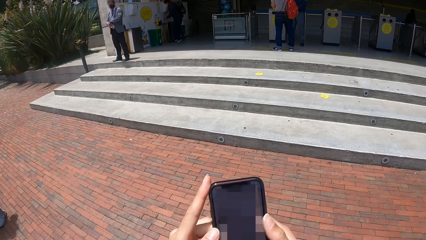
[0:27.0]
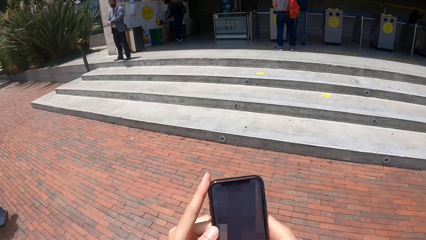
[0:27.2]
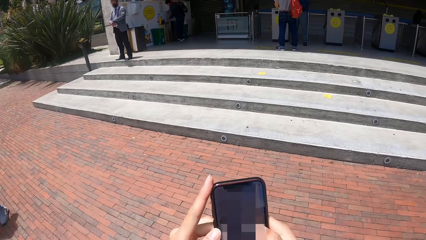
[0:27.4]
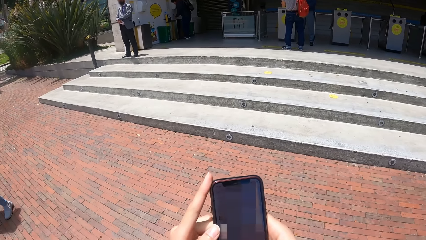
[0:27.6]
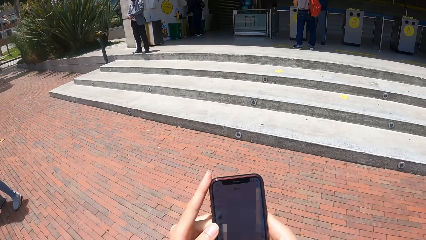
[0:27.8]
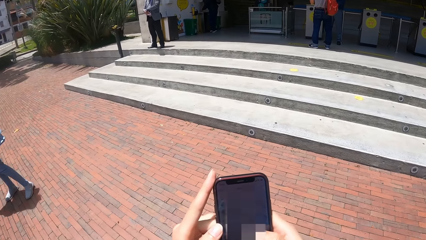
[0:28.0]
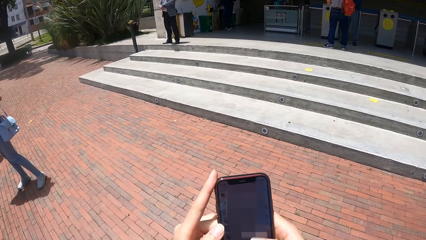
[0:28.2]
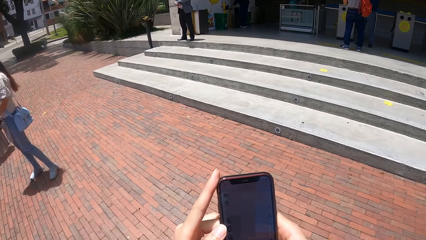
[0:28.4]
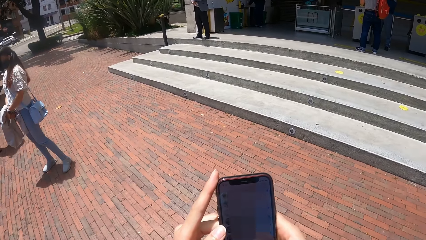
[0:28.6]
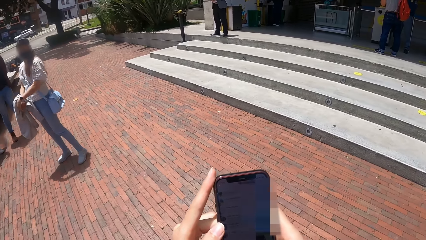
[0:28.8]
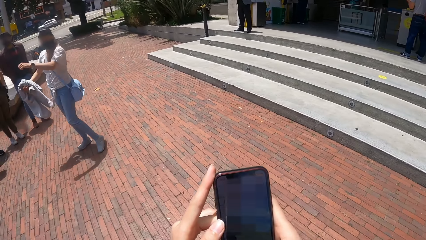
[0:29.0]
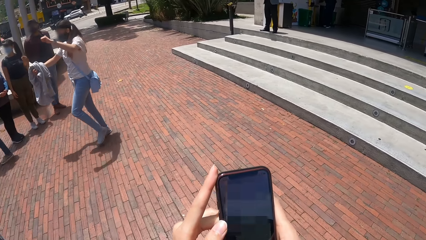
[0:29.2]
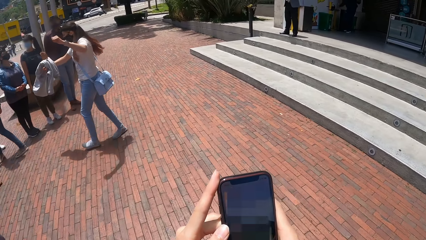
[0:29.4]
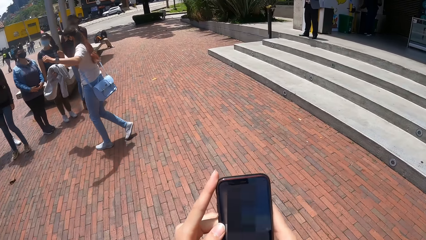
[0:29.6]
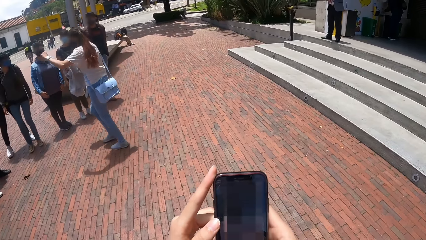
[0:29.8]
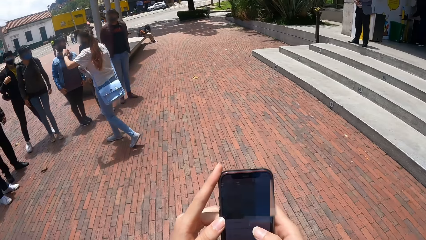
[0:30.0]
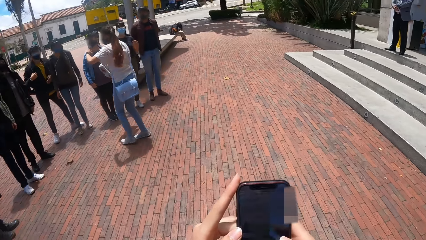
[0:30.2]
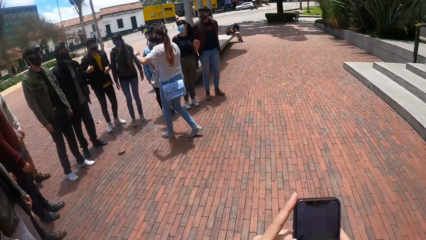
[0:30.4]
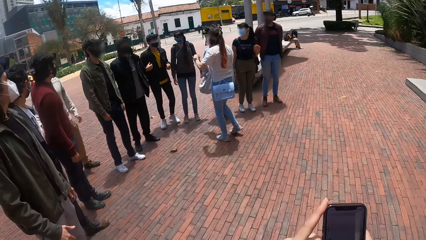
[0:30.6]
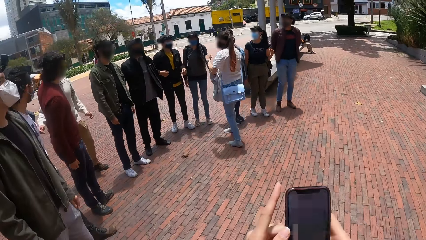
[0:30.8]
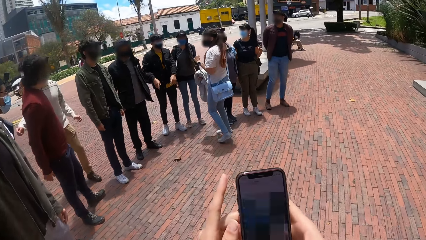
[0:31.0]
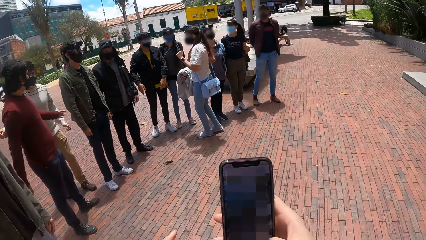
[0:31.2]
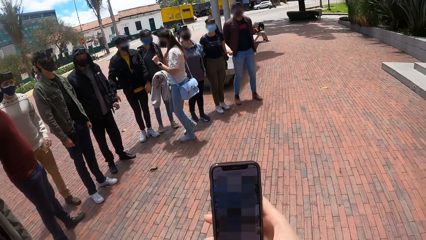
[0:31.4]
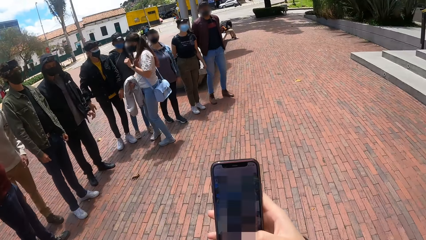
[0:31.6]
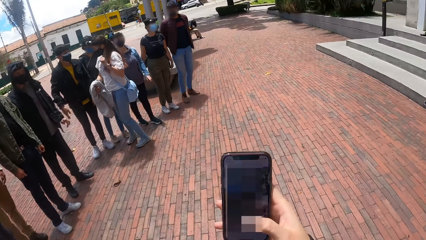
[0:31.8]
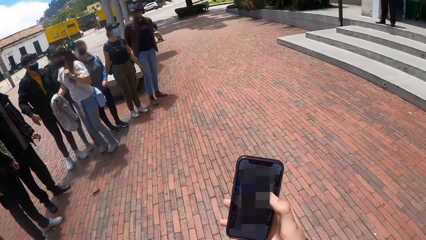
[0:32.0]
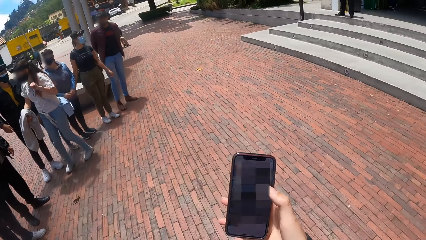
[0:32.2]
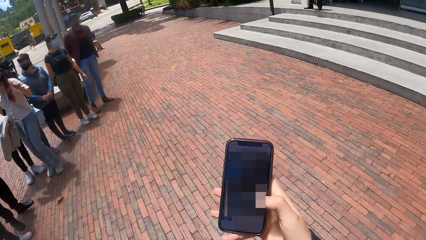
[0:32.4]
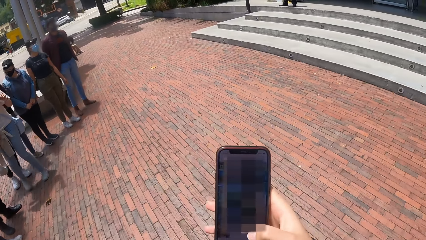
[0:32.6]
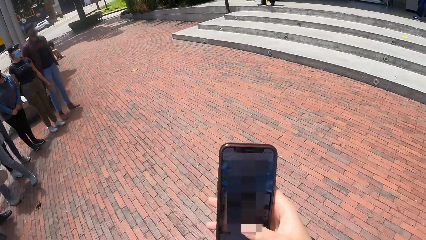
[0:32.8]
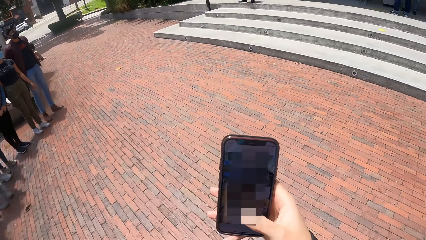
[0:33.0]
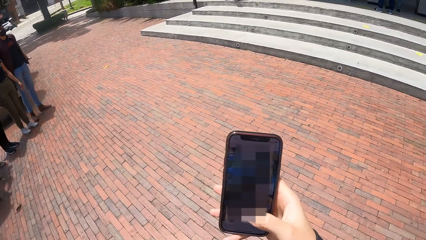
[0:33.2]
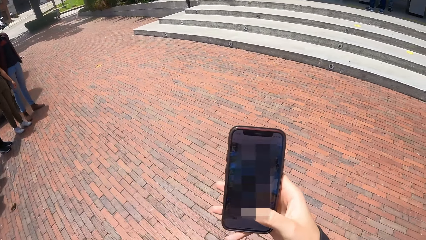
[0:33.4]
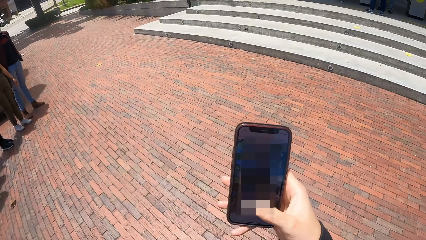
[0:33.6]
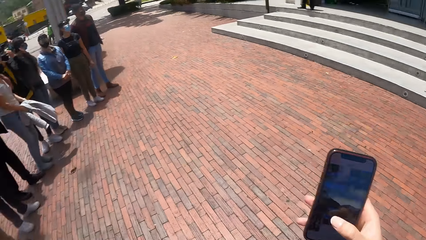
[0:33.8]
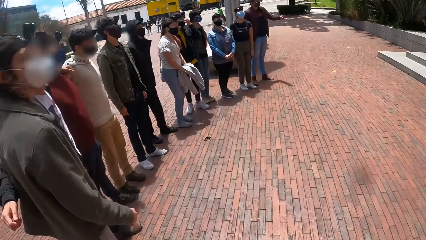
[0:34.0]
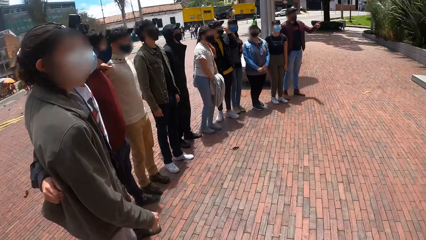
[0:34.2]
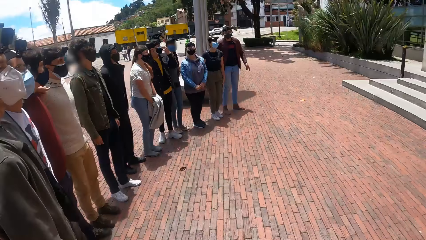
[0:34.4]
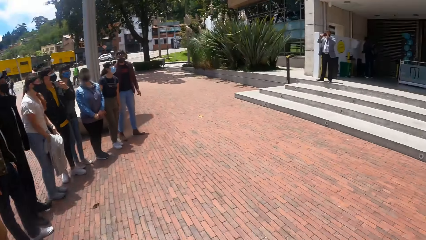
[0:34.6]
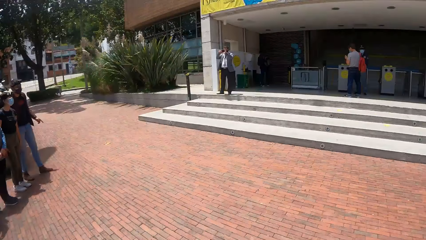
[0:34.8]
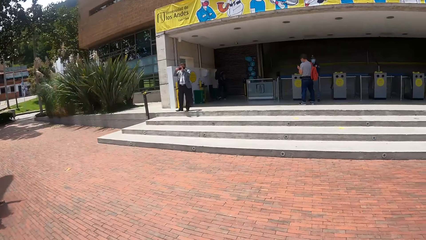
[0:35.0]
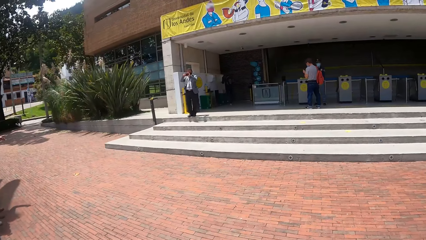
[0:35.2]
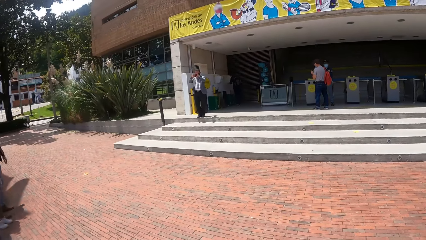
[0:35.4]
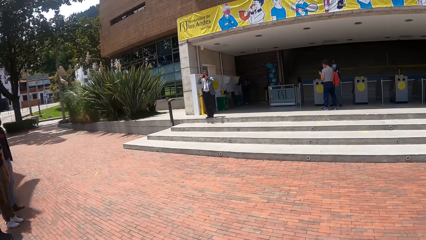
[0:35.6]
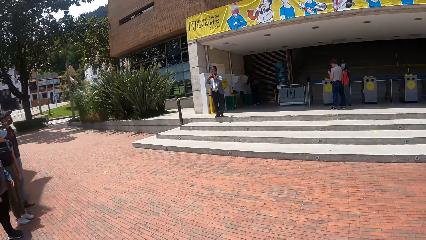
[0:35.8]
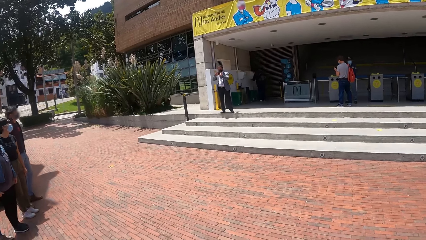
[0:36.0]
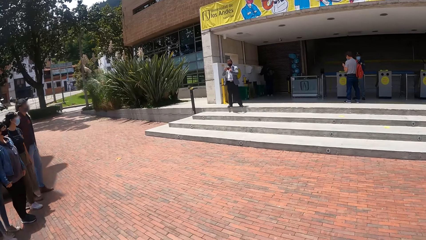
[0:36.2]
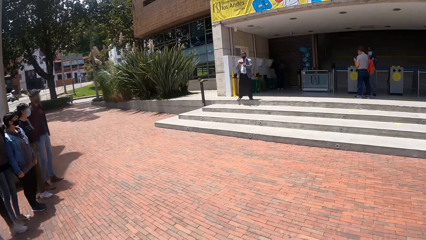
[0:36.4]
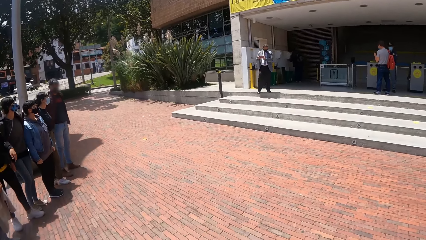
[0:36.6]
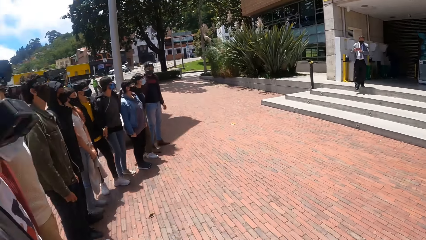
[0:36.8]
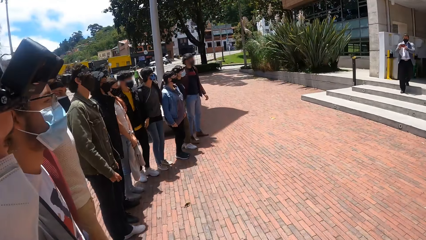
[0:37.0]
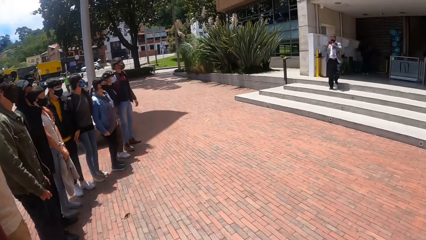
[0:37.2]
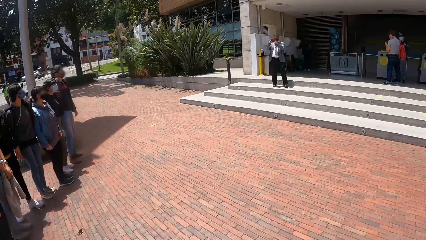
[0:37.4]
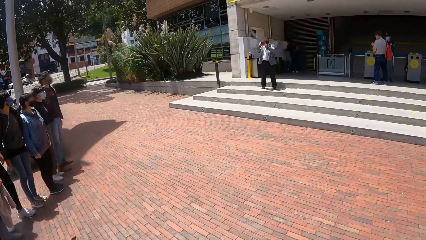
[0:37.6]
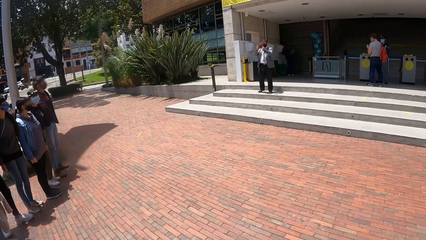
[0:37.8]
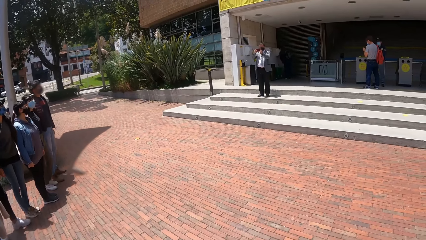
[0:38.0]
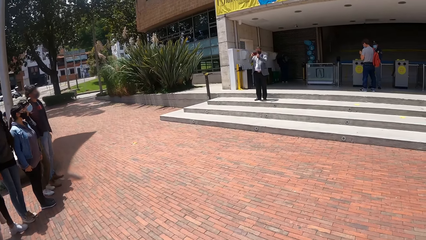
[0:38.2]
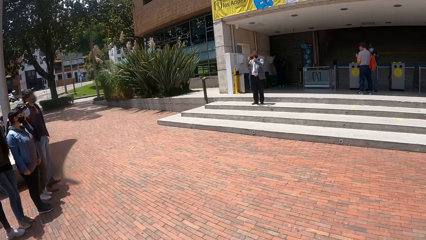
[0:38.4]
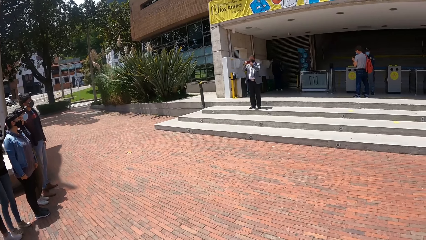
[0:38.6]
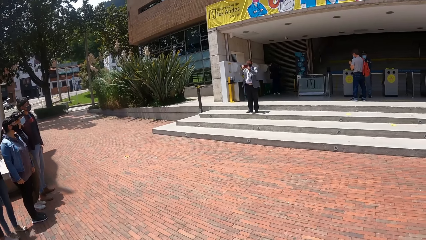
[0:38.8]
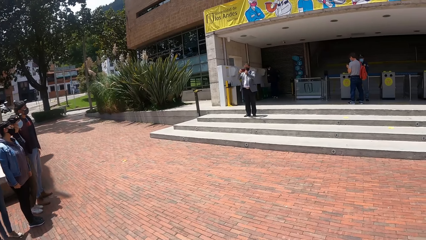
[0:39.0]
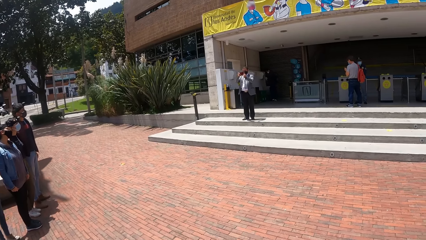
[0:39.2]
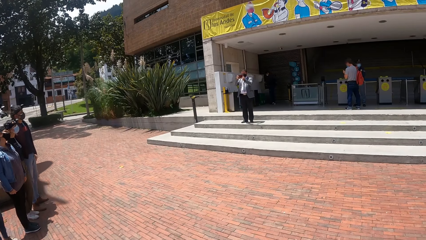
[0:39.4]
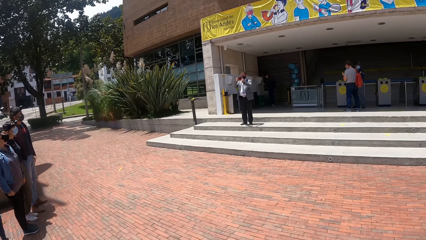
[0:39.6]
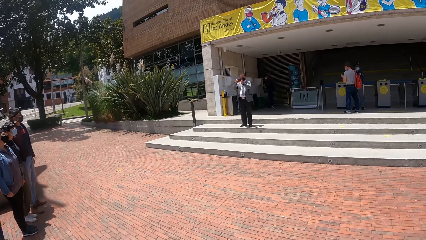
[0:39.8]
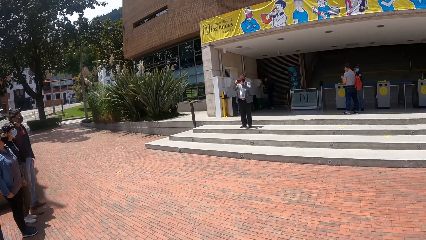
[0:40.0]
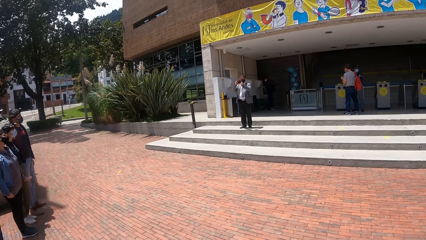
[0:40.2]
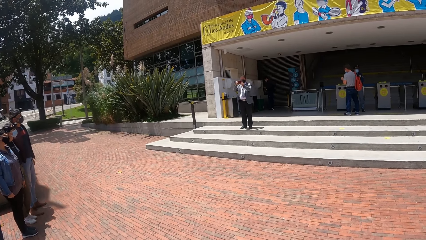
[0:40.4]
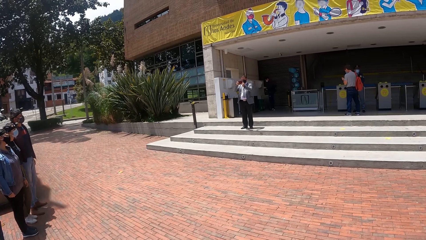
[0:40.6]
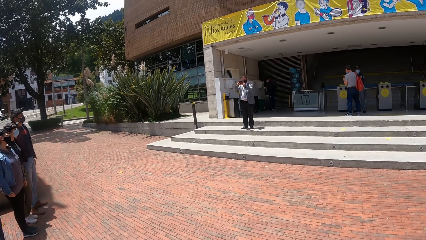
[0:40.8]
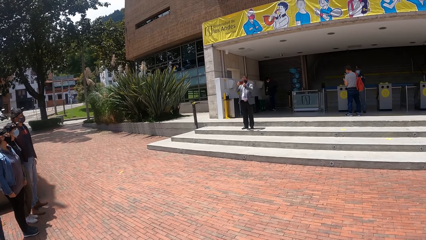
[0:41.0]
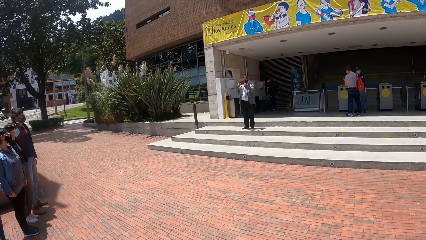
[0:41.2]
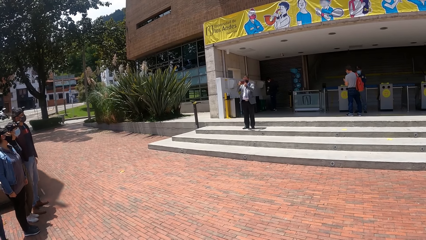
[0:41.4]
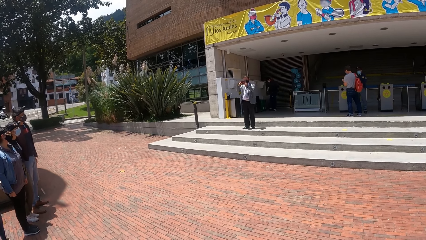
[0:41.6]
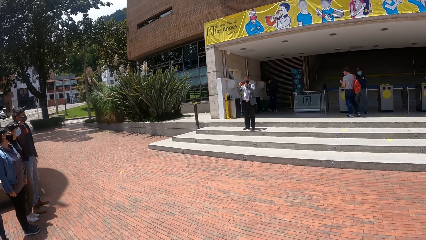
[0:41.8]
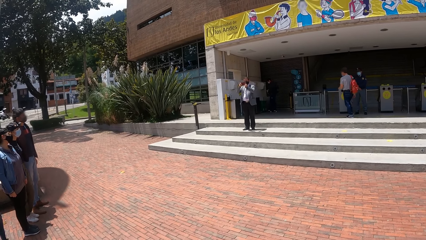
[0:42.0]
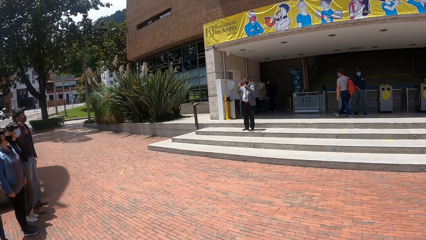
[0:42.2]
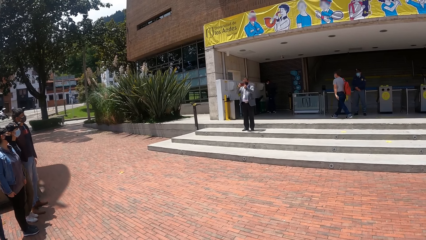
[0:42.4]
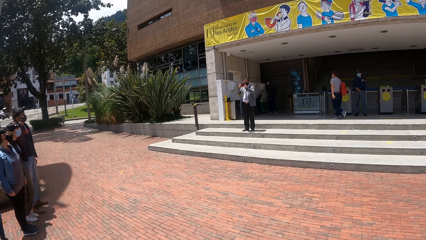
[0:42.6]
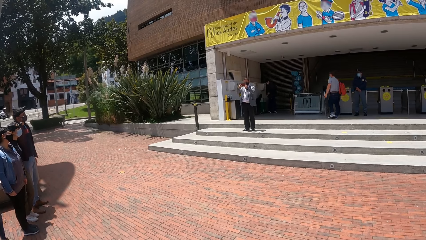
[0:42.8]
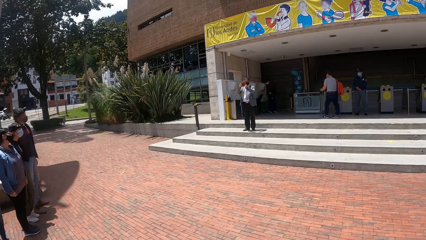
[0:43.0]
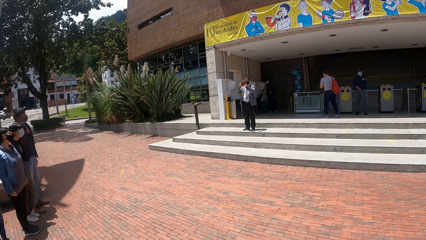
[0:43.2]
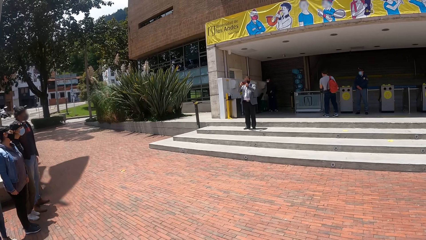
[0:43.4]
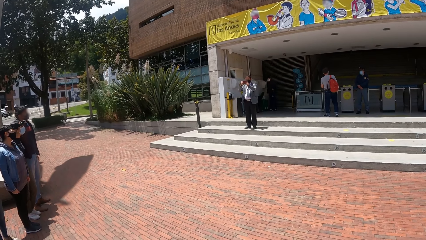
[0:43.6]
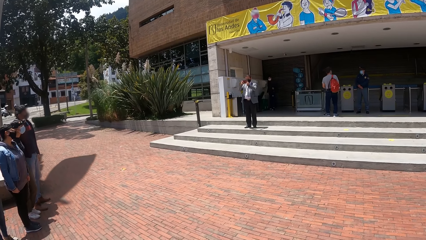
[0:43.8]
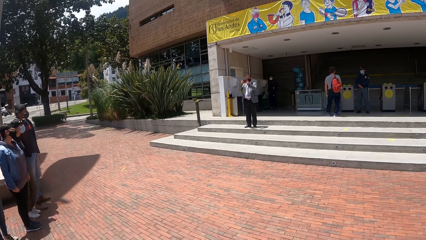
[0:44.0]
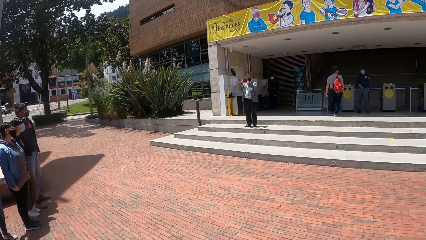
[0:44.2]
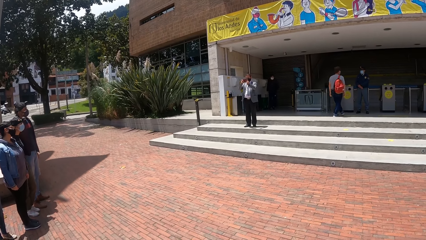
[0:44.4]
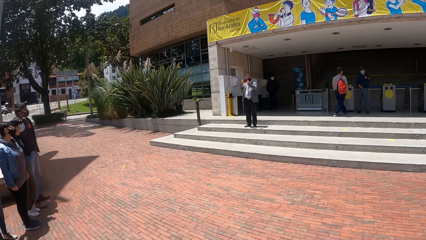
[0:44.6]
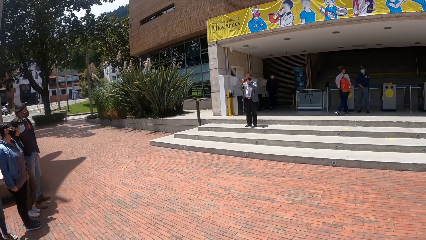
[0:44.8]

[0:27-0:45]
The camera wearer looks around. They operate the phone. They look around.
